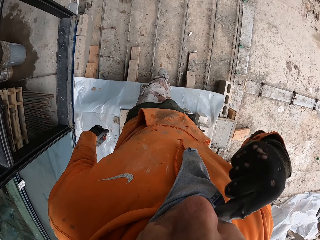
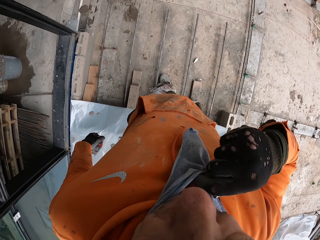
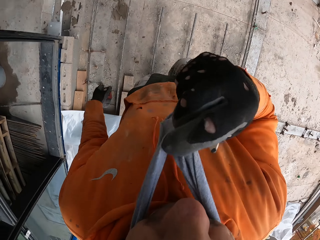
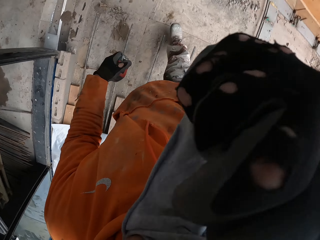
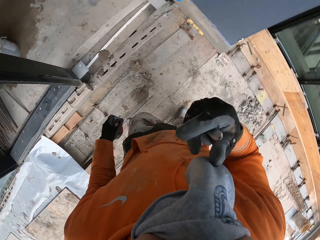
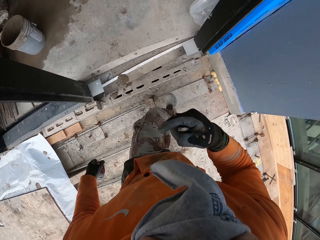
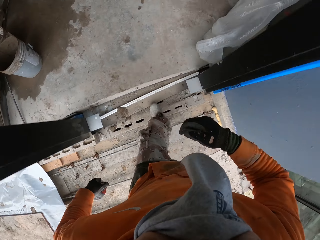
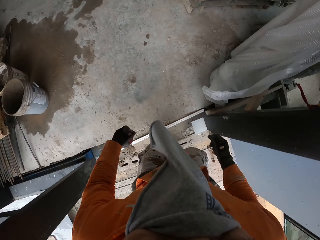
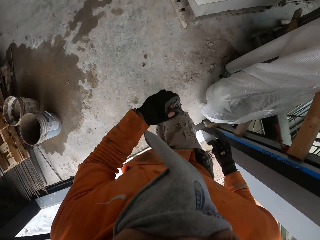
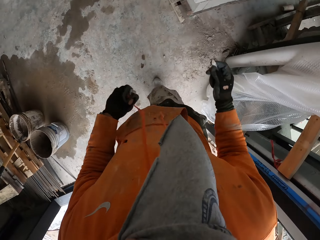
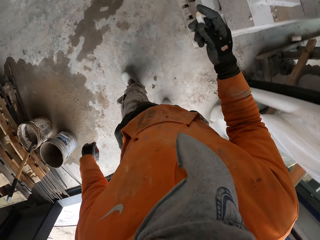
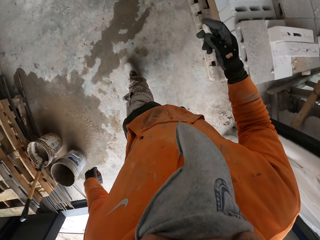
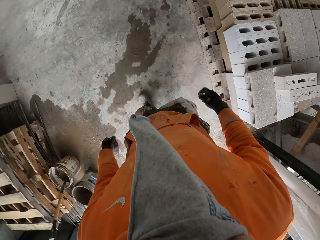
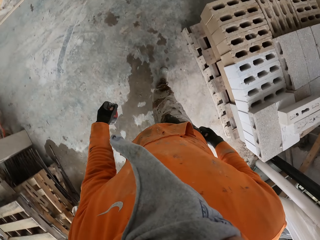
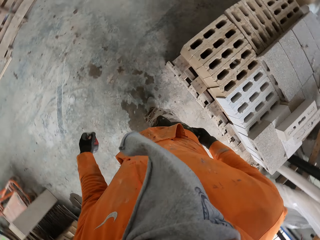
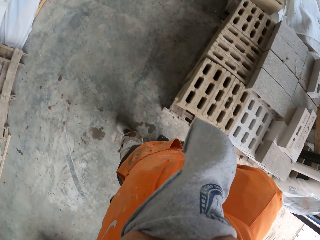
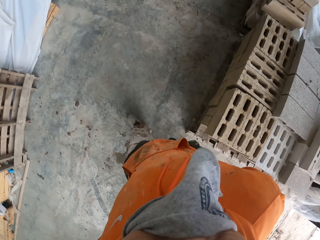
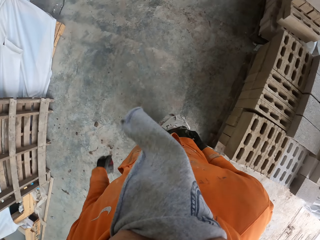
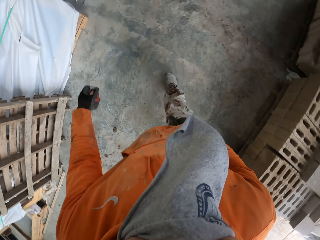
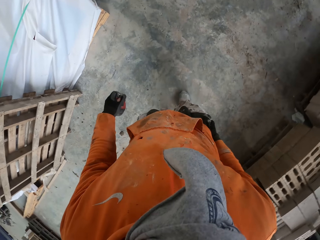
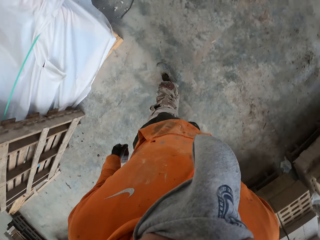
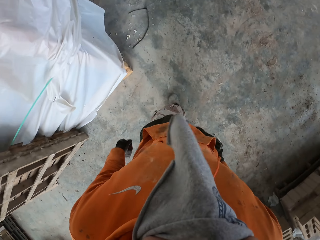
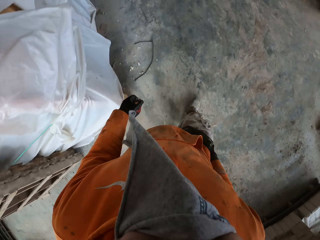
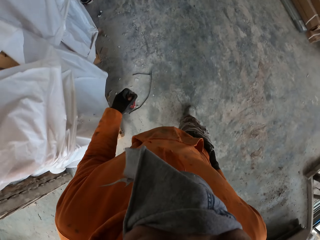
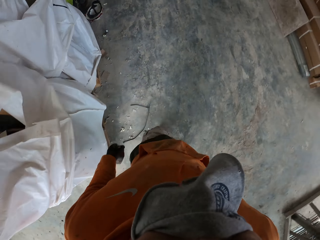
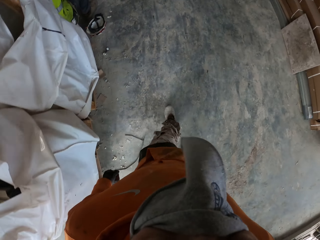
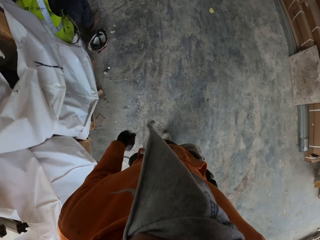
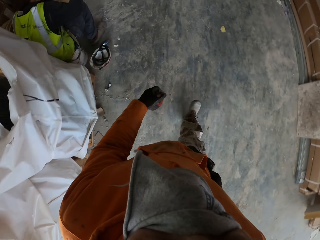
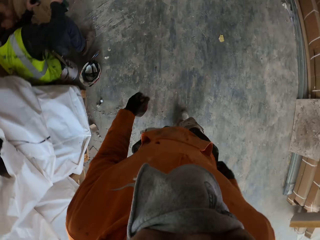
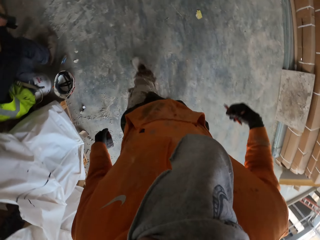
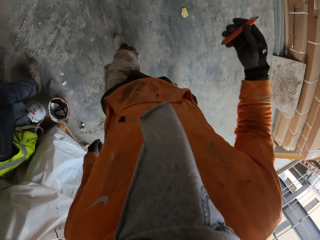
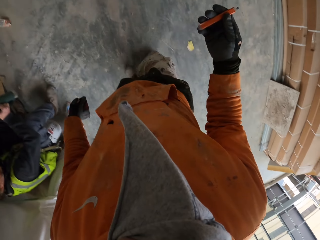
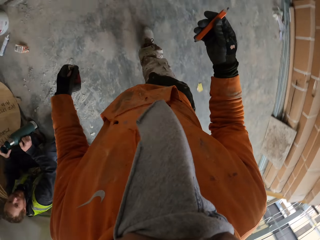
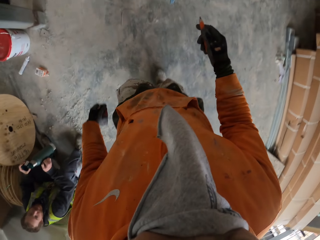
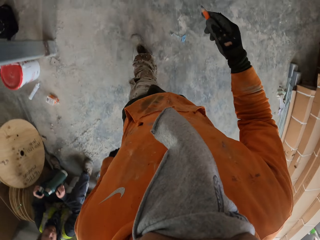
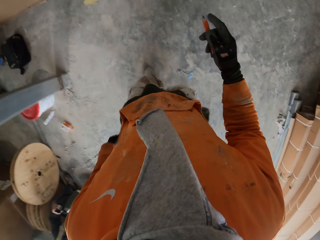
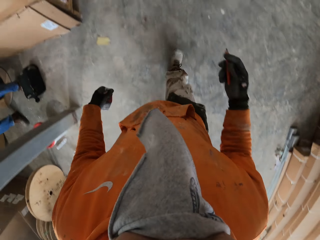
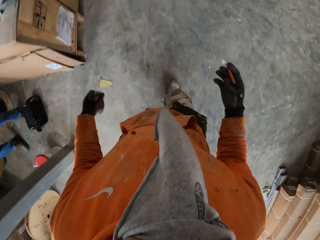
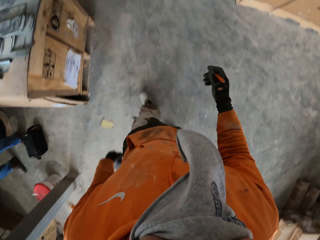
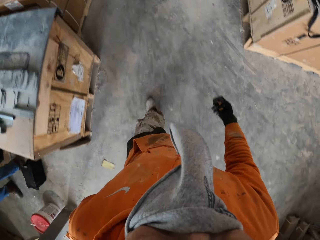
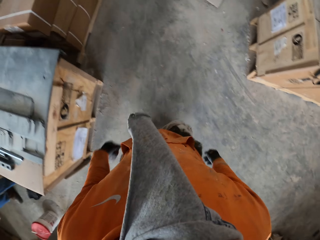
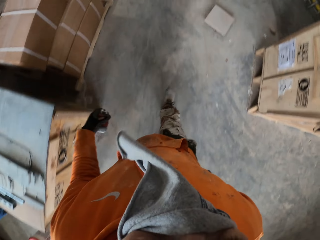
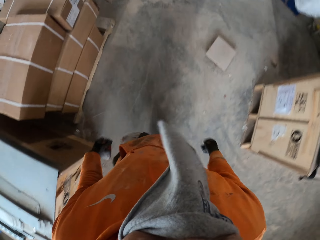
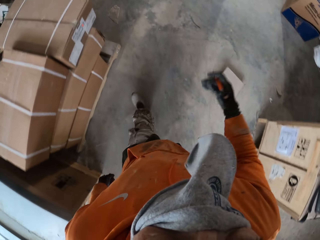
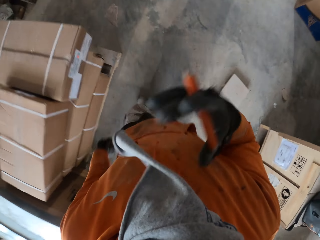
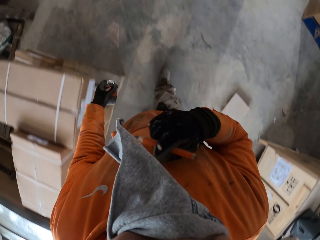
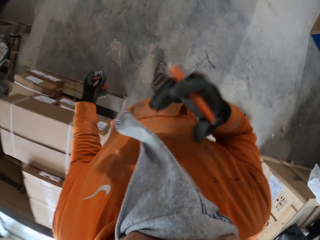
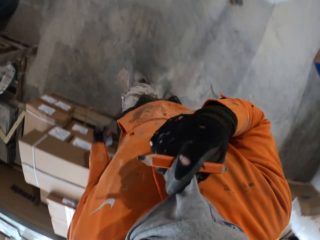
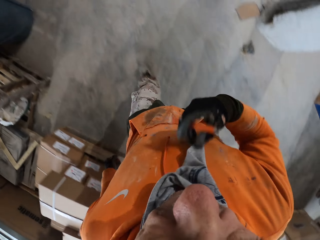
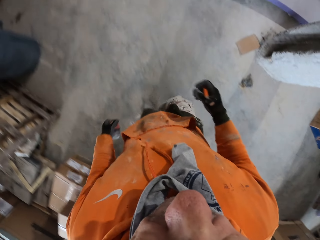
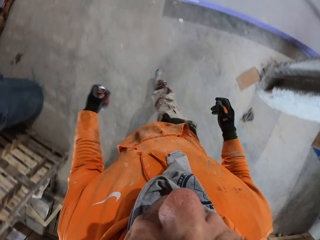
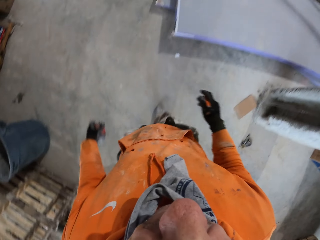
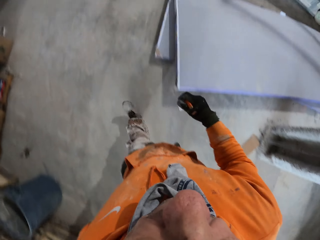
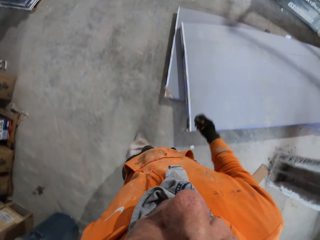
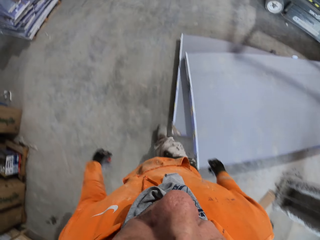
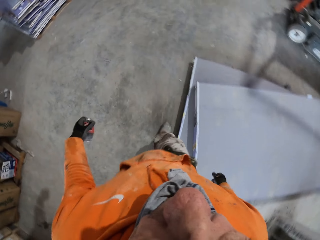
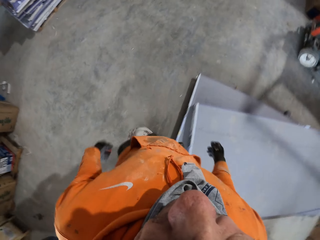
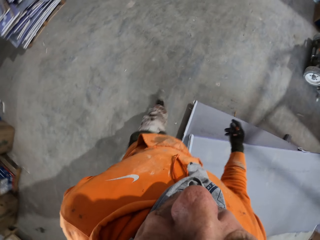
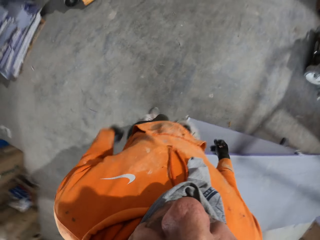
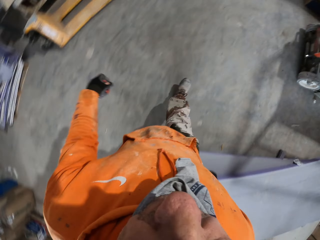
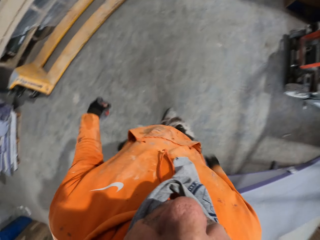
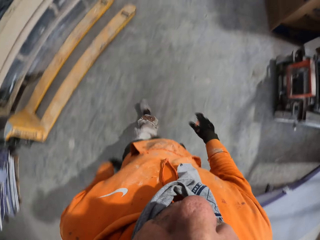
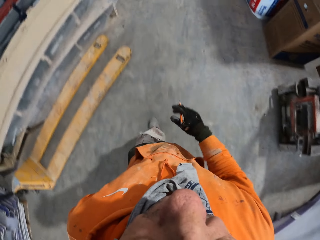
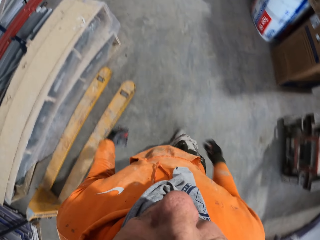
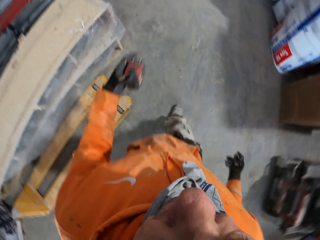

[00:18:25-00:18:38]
The camera wearer wears the mask. He adjusts his scarf and walks around a garage. He removes the mask, adjusts his scarf, and walks around the garage.

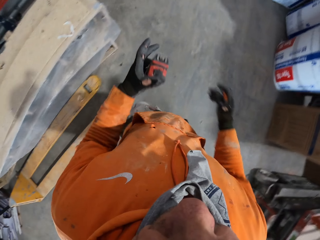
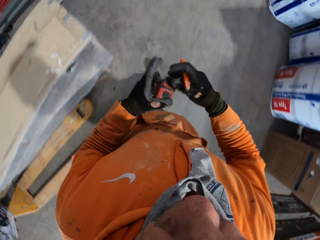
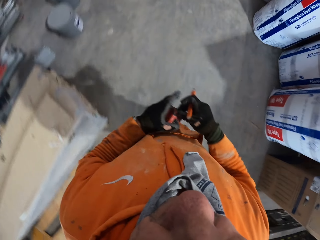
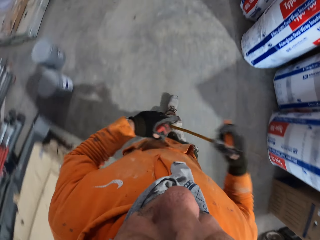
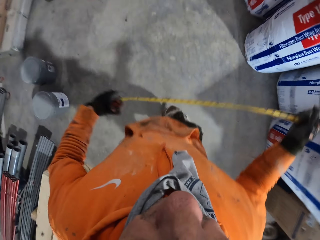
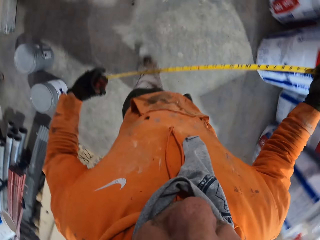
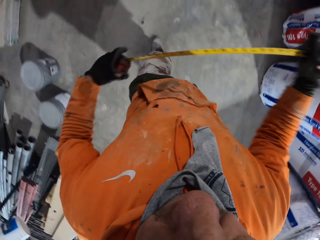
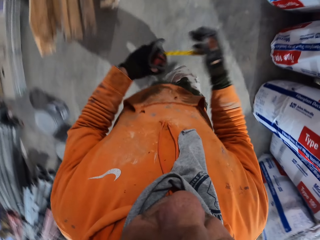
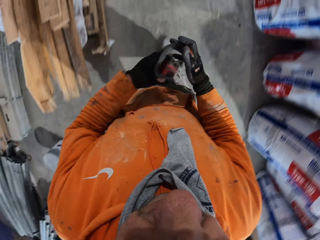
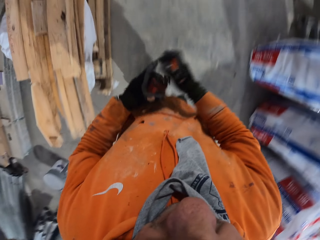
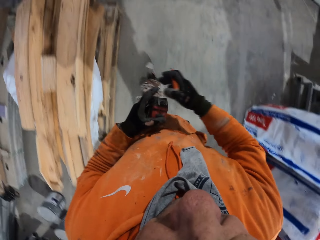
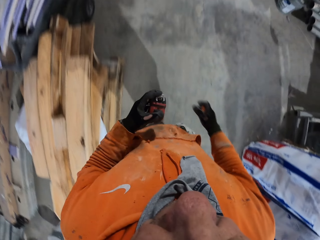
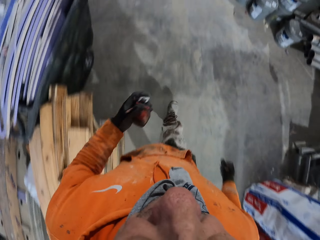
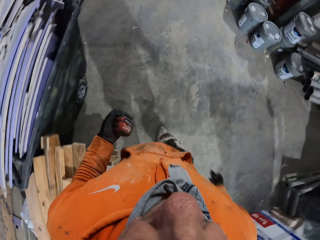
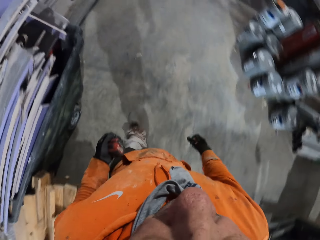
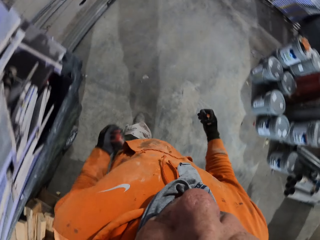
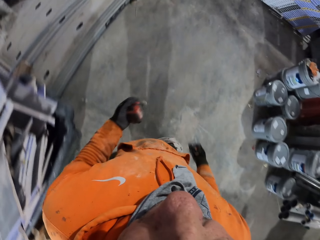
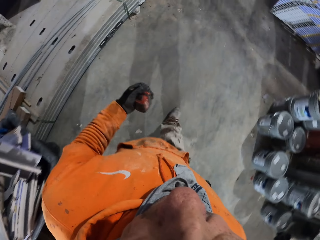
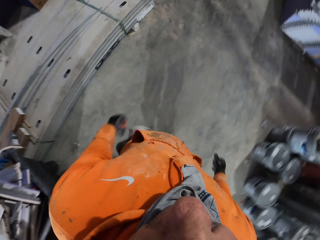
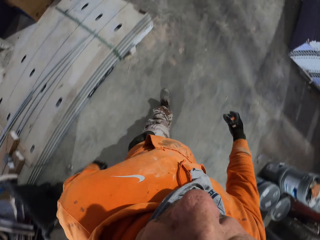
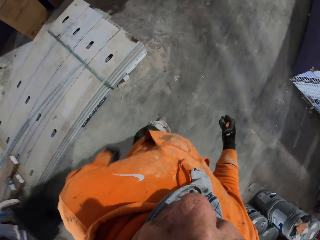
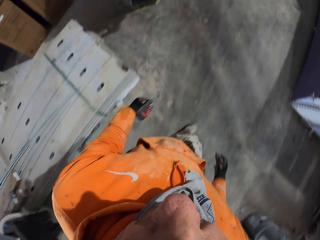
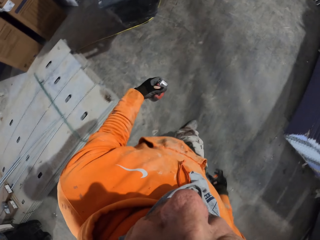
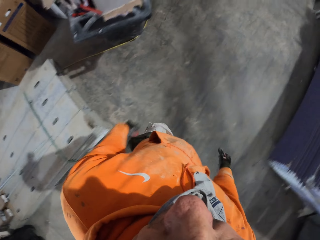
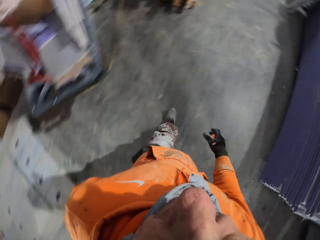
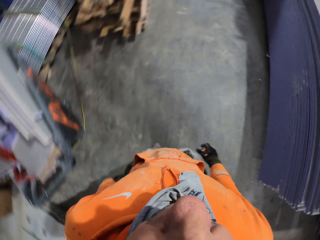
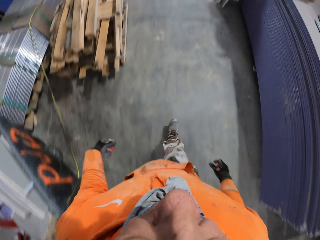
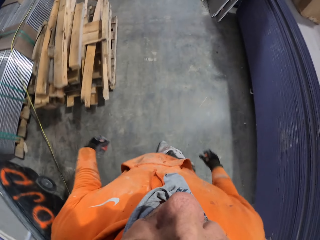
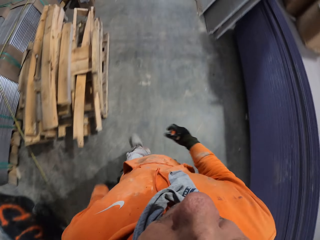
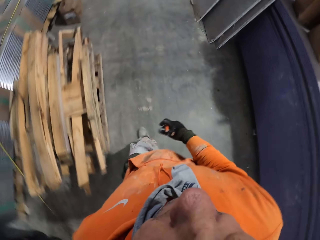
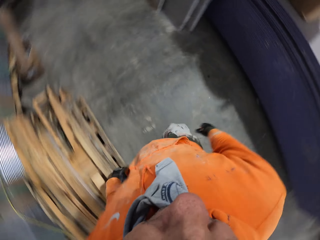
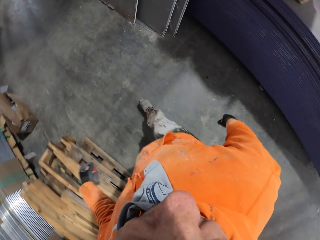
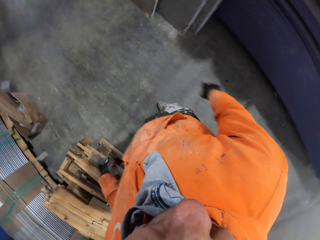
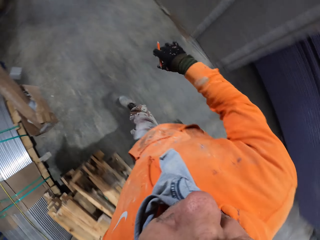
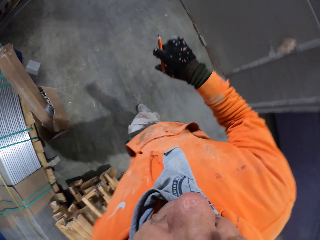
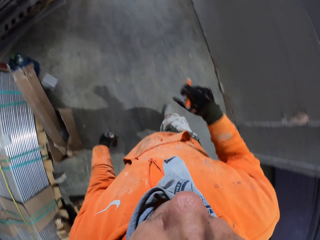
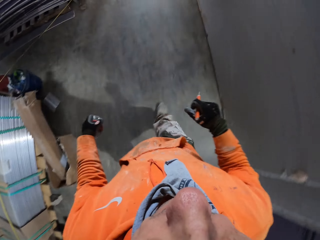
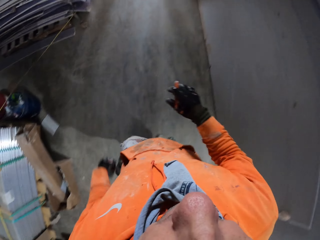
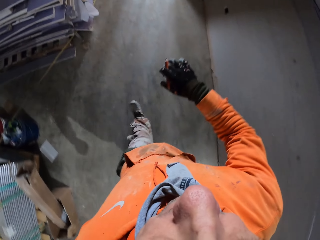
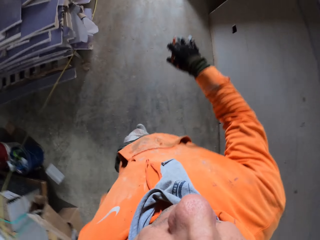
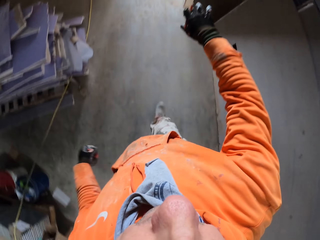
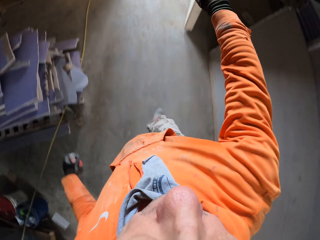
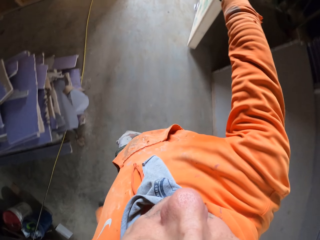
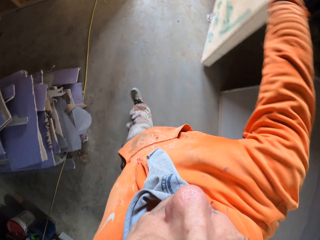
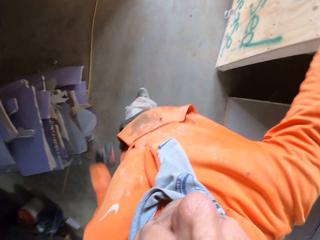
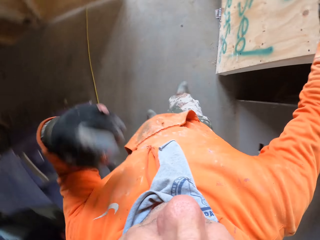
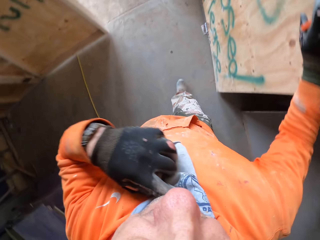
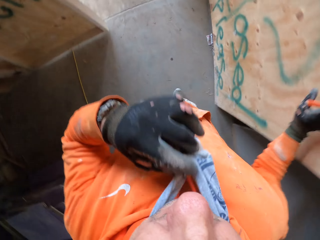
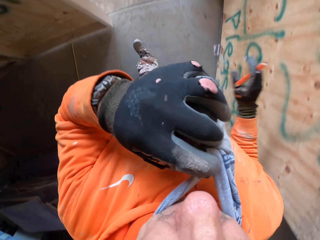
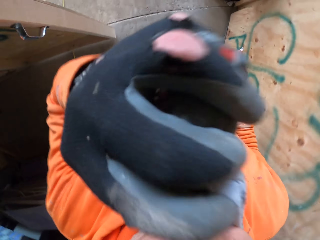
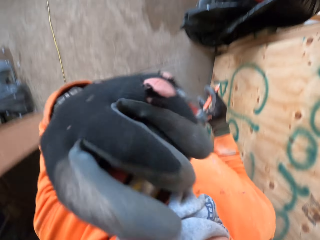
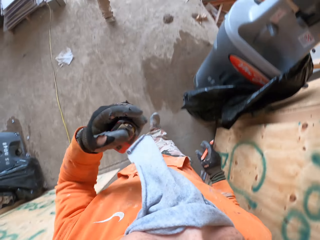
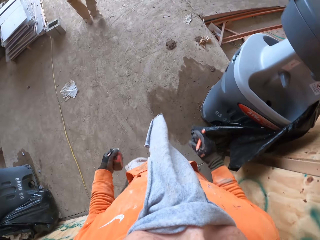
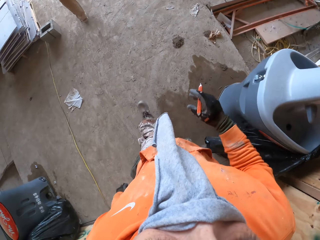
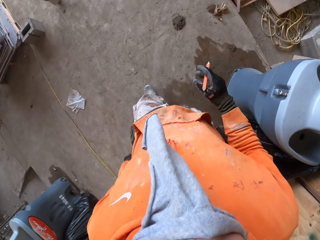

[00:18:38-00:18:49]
The camera wearer touches the ruler. He adjusts a tape measure on his hands, walks around a garage, holds his chin, and wears the mask.
